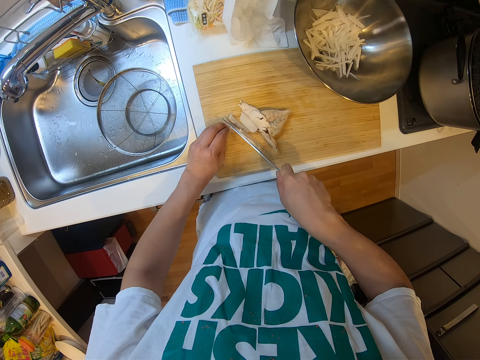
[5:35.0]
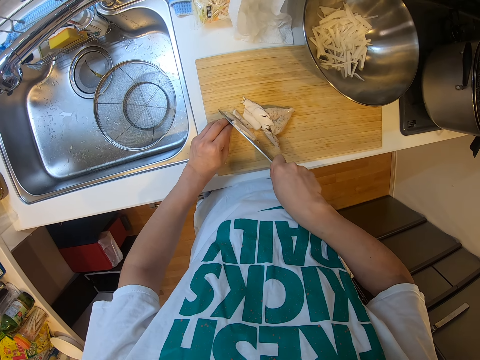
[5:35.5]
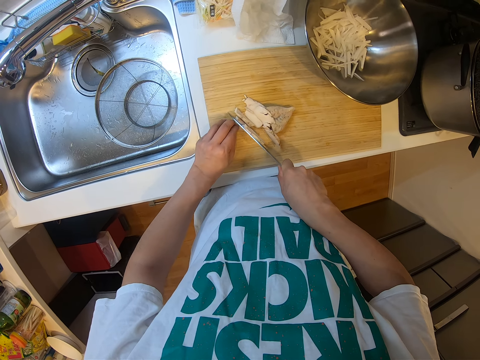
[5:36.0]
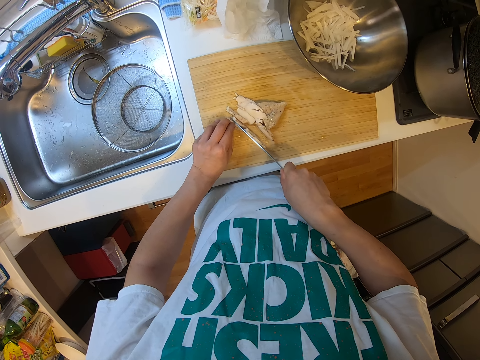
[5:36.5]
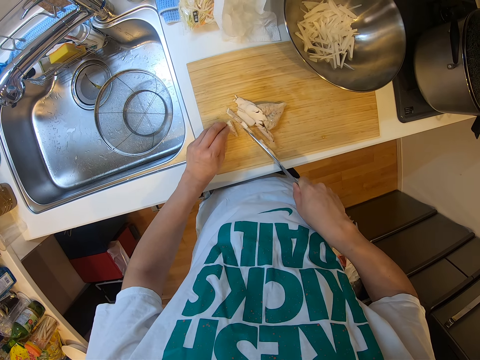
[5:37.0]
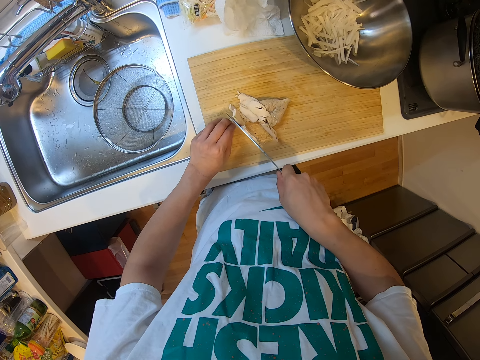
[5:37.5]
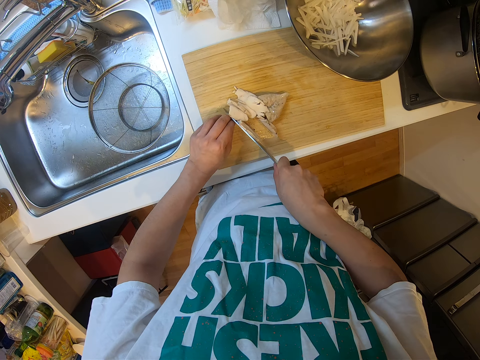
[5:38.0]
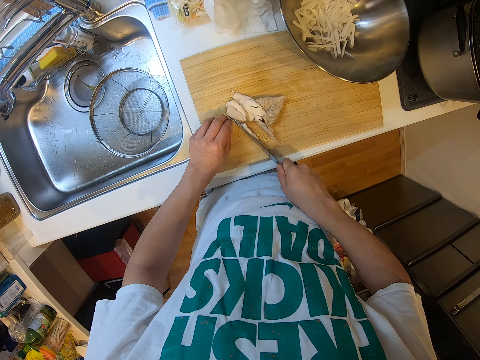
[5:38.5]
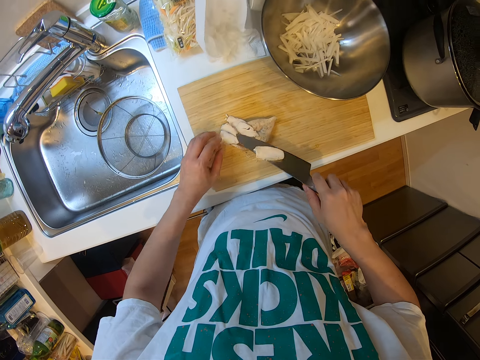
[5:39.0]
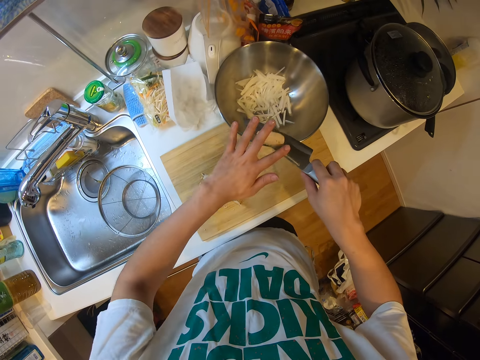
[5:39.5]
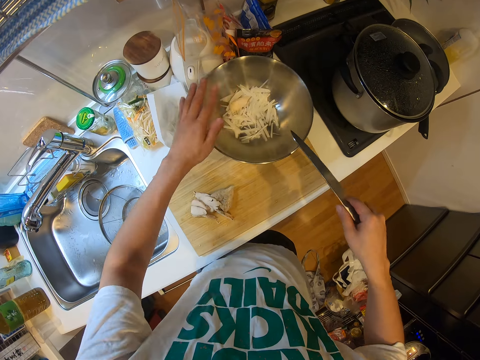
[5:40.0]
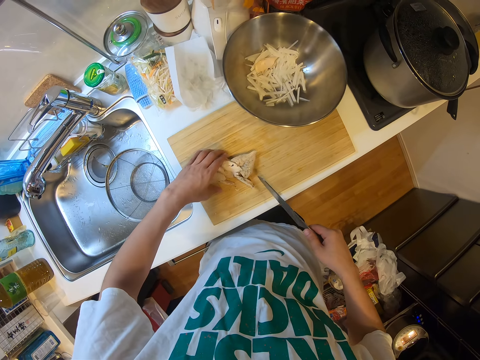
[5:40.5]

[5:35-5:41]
The camera wearer slices the chicken. He slices the chicken again. He puts a piece of chicken on the knife into the container on the table with his left hand.

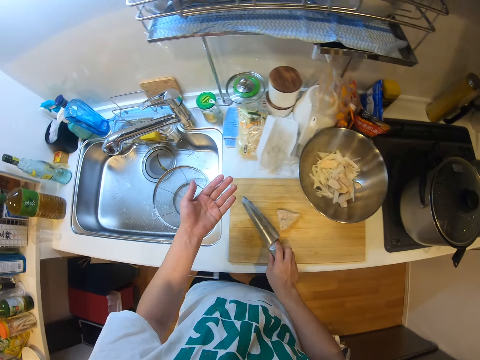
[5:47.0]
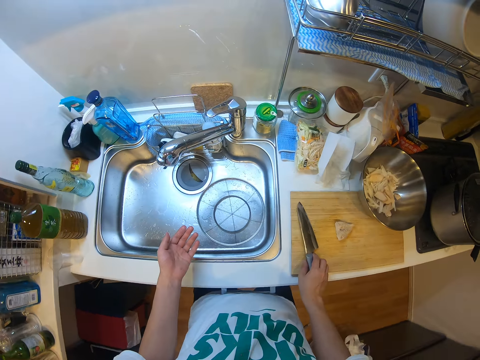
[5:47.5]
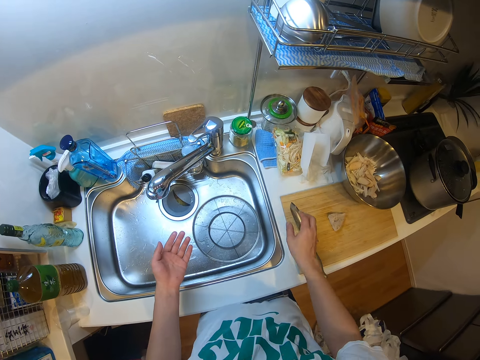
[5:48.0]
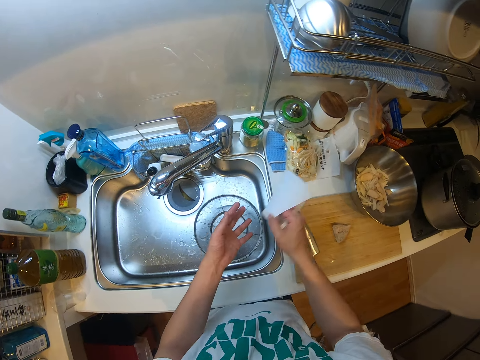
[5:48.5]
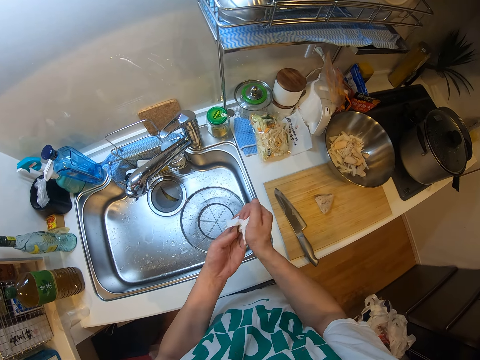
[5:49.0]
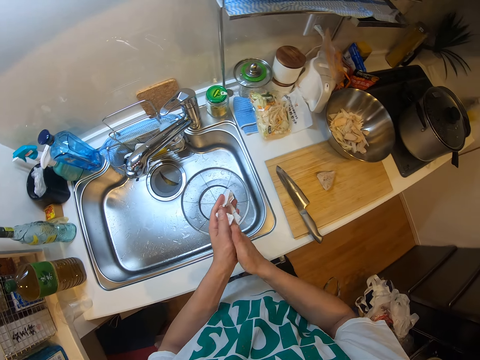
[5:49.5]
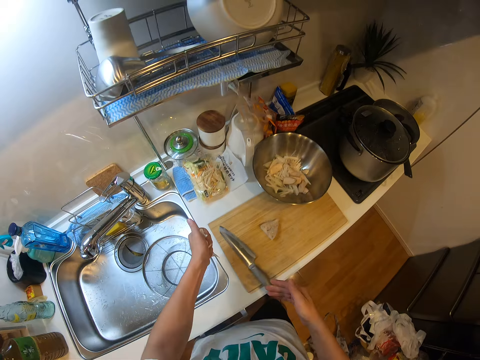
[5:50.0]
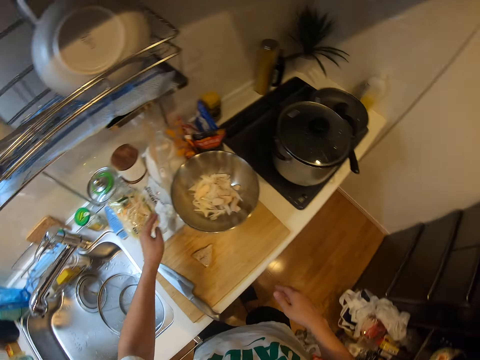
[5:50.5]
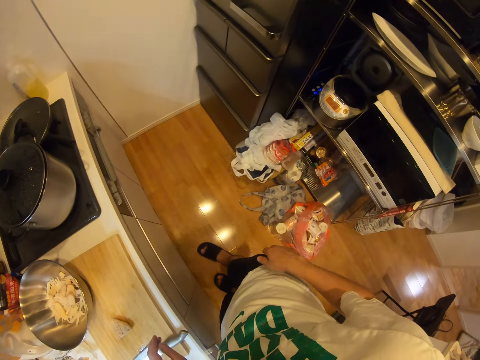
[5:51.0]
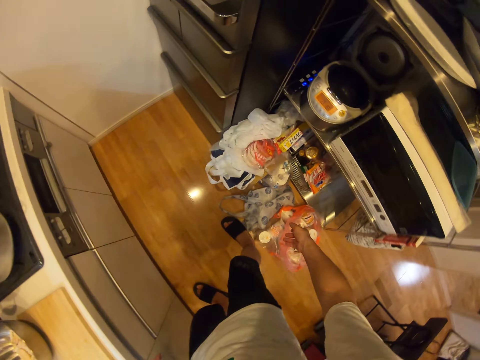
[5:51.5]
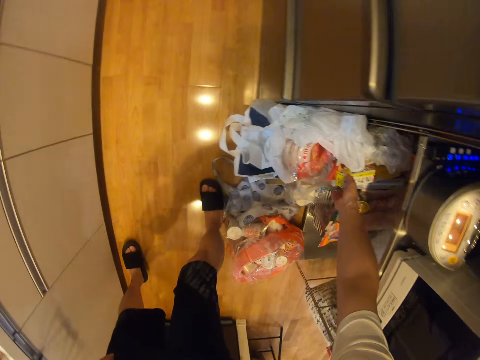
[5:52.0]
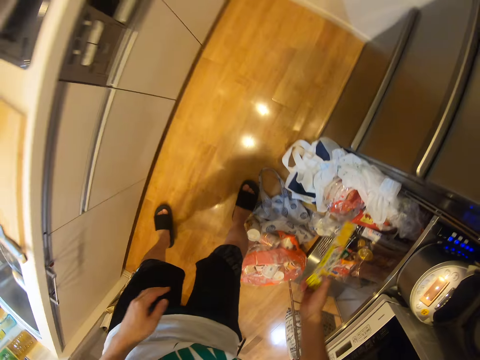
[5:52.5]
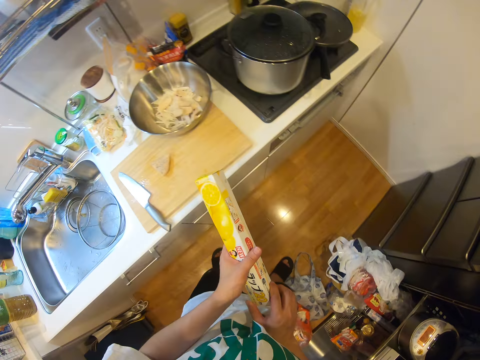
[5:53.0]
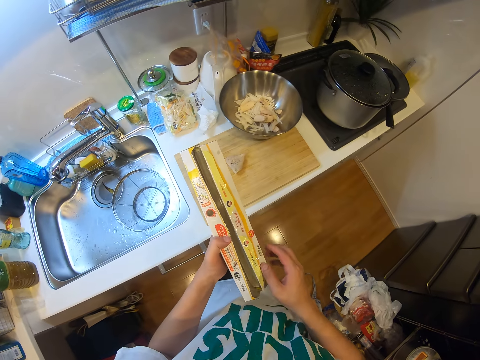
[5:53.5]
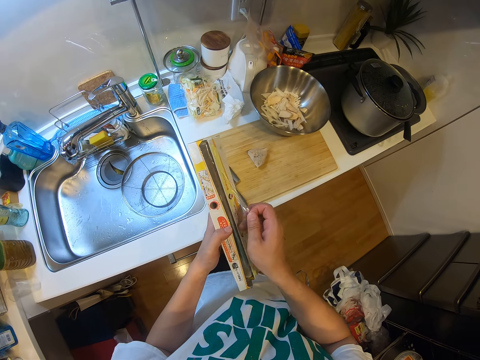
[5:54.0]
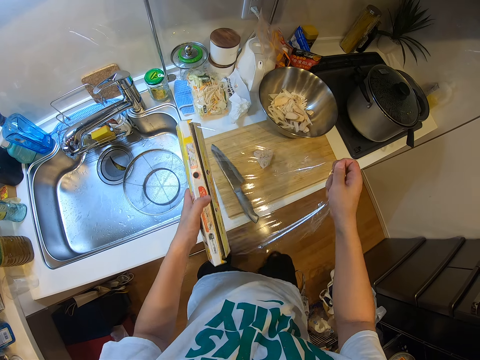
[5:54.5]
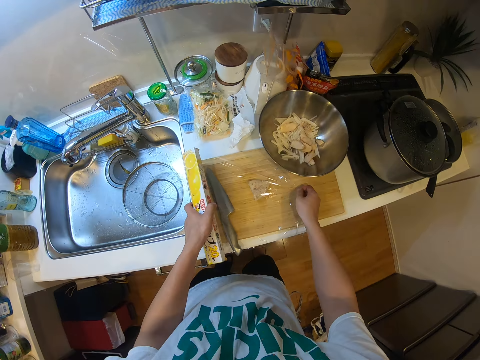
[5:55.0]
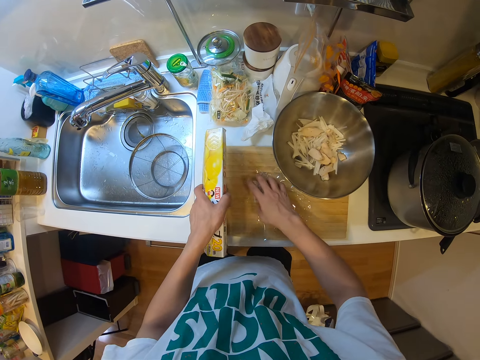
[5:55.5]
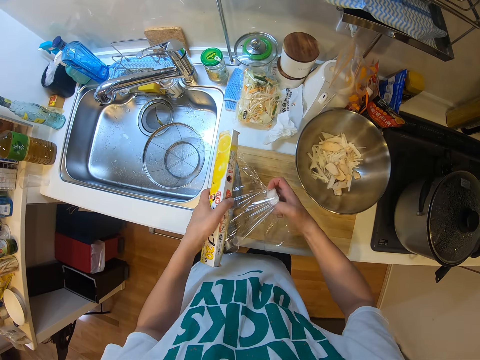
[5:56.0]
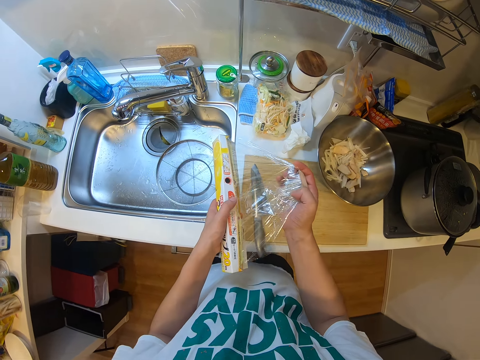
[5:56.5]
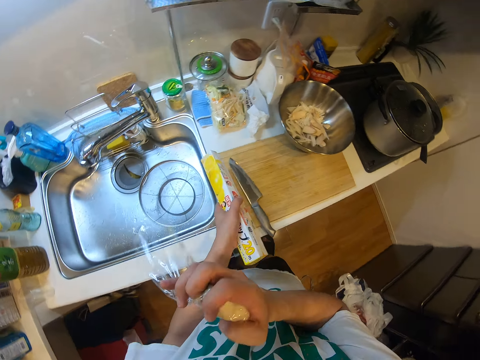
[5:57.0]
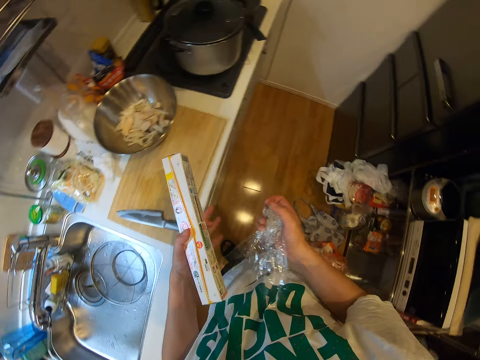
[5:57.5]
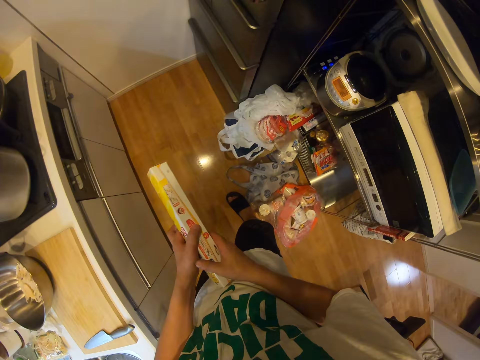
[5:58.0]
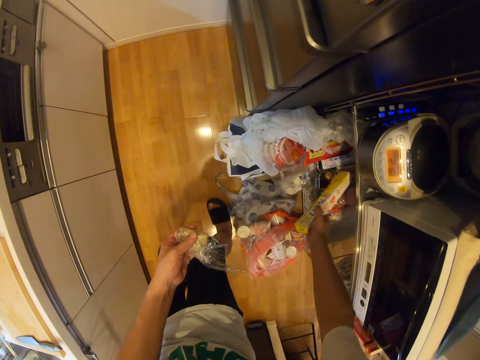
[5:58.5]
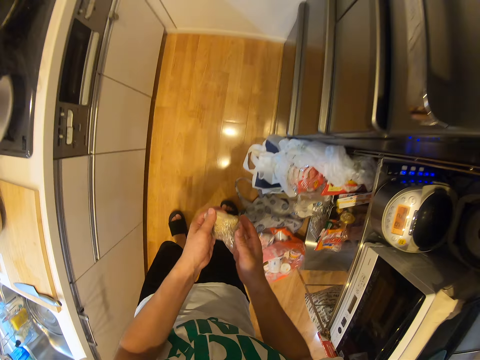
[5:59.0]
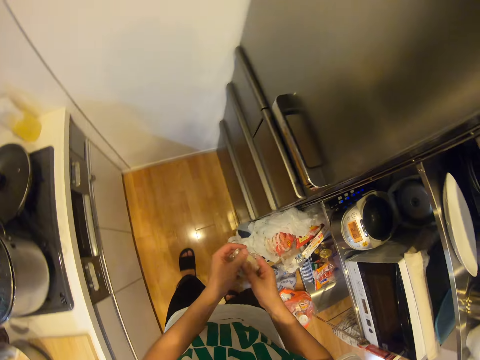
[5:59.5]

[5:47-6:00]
The camera wearer drops the knife on the cutting board with his right hand. He picks the tissue paper from the table with his right hand. He cleans his hands with the tissue paper. He drops the tissue paper on the table with his left hand. He picks a pack of polythene or cling film with his right hand. He passes the pack of polythene from his right hand to his left hand. He pulls out polythene from the pack with his hands. He unfolds the cling film. He spreads the polythene over the piece of chicken on the cutting board. He picks the piece of chicken from the cutting board with his right hand. He folds the chicken with the cling film. He cuts the polythene from the pack with his hands. He passes the piece of chicken from his right hand to his left hand. He passes the pack of polythene from his left hand to his right hand. He drops the pack of polythene from his right hand. He passes the piece of chicken from his left hand to his right hand.

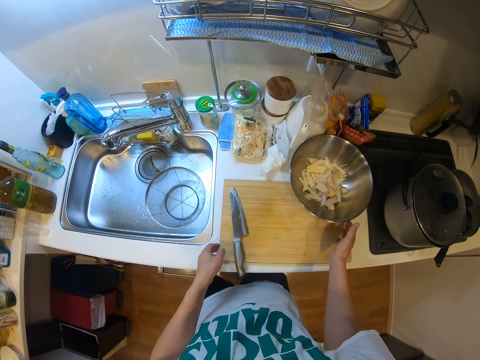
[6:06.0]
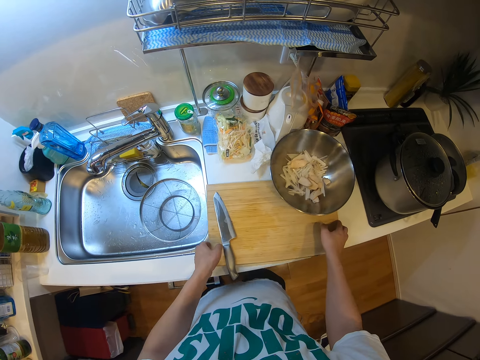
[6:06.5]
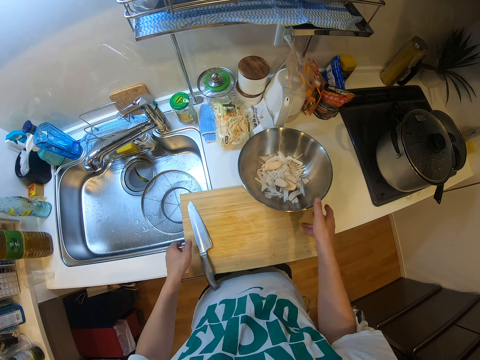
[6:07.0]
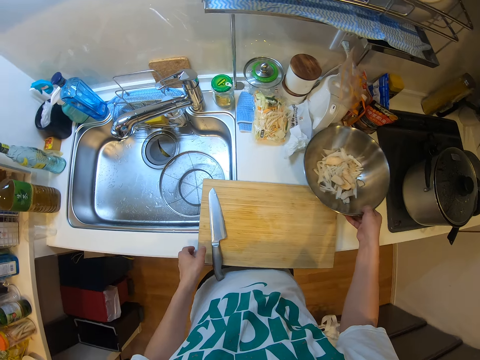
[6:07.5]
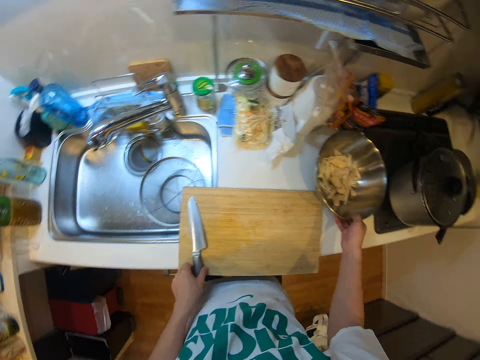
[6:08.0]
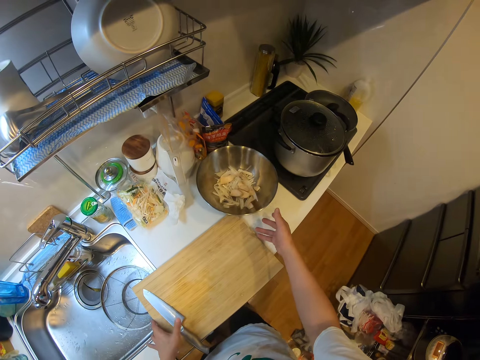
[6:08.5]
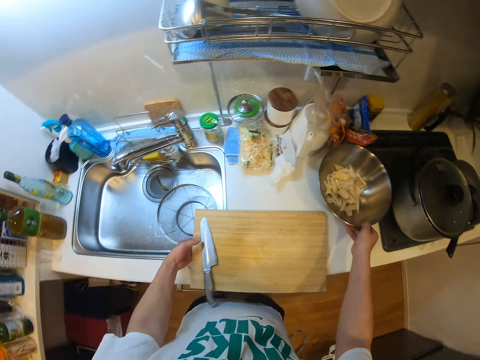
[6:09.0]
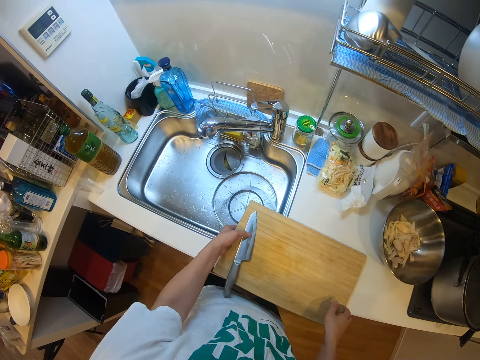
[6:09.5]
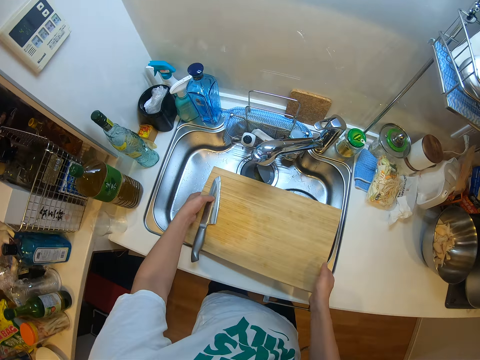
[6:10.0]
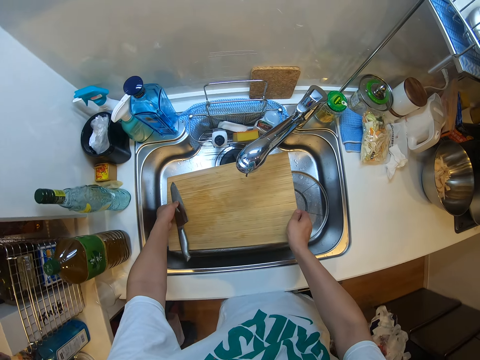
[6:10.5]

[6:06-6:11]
The camera wearer adjusts the cutting board with his right hand. He adjusts the container on the table with his right hand. He picks the cutting board from the table with his hands. He drops the cutting board inside the sink with his hands.

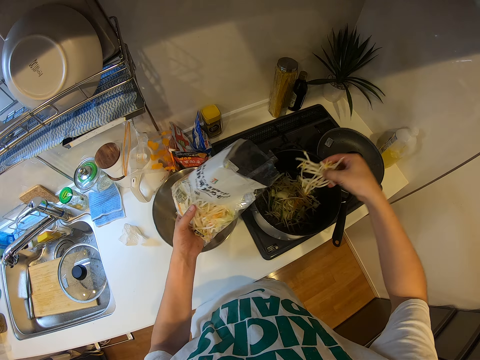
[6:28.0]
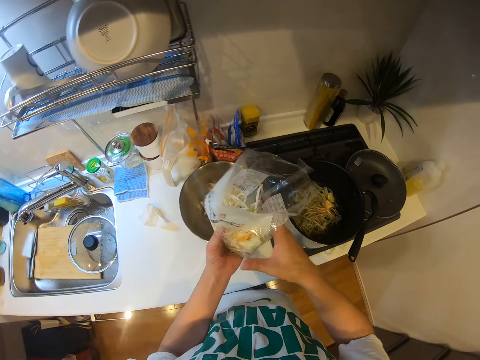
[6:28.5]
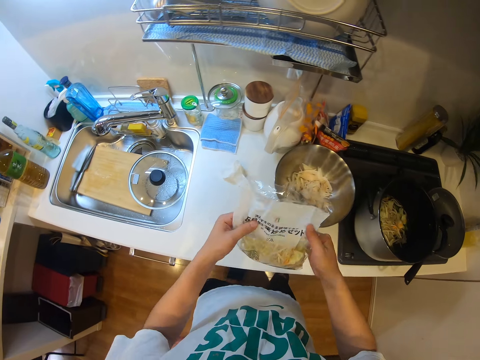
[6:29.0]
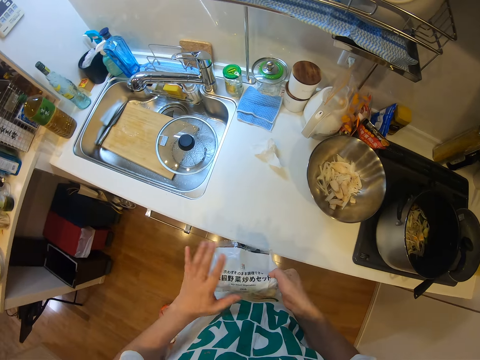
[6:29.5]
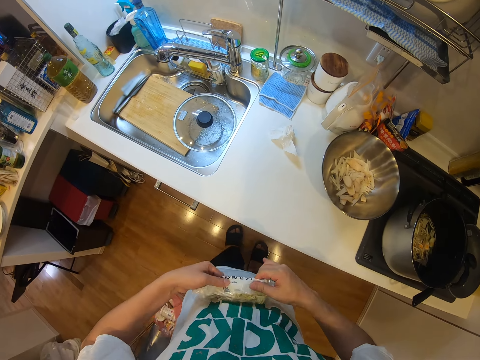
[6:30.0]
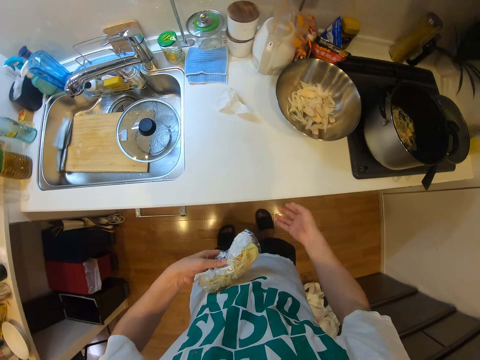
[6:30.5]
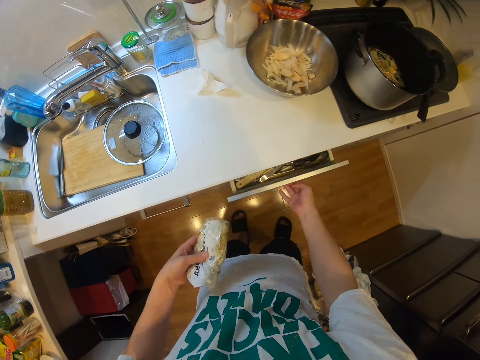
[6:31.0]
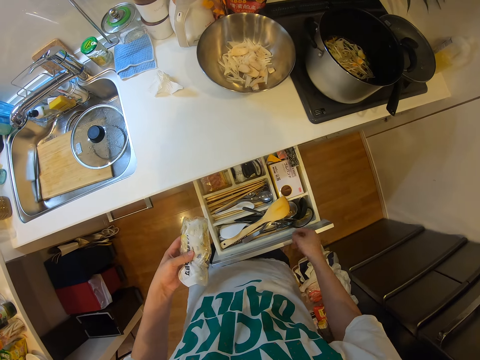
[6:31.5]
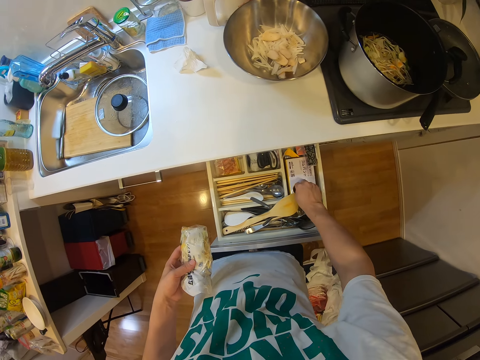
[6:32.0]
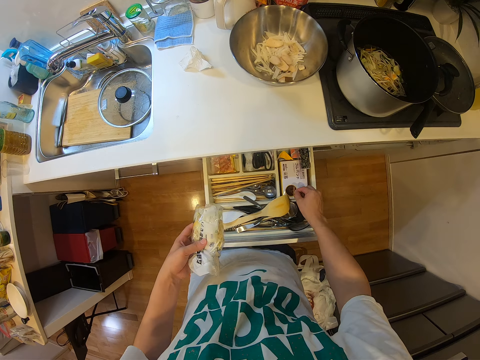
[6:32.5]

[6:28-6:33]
The camera wearer puts the spaghetti in his right hand into the pot on the cooker. He folds the sachet of spaghetti with his hands. He opens a drawer with his right hand. He picks up a rubber band from a pack in the drawer with his right hand.
